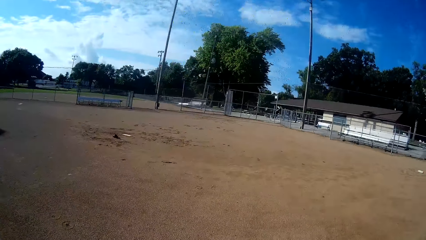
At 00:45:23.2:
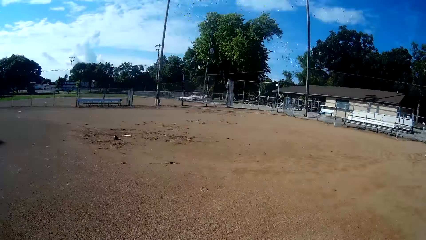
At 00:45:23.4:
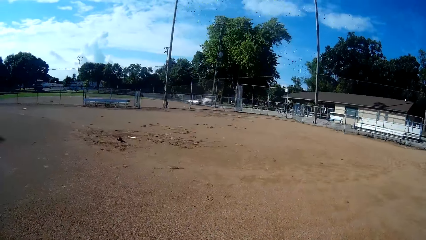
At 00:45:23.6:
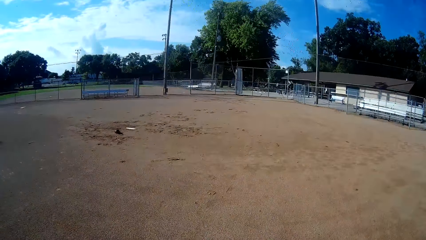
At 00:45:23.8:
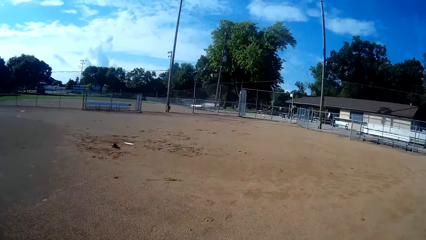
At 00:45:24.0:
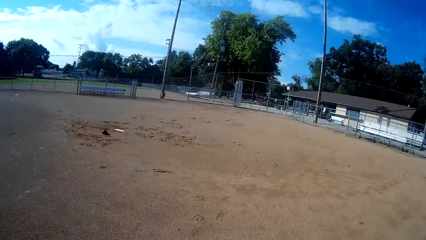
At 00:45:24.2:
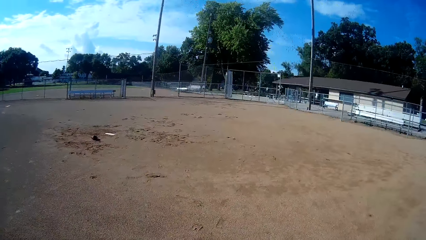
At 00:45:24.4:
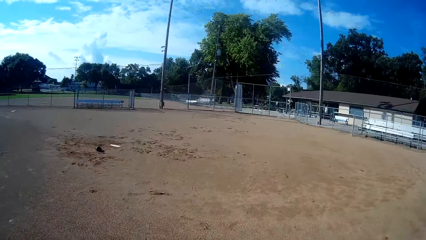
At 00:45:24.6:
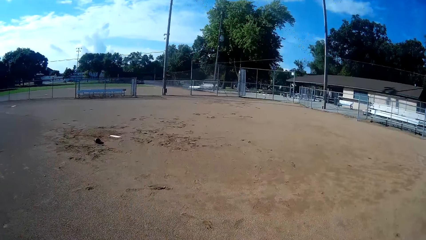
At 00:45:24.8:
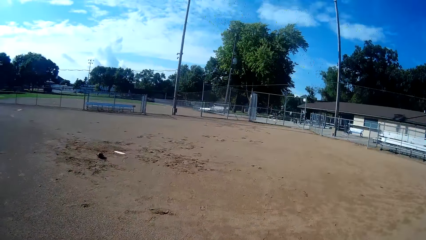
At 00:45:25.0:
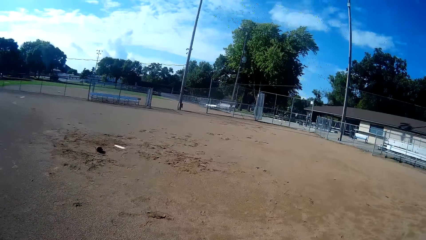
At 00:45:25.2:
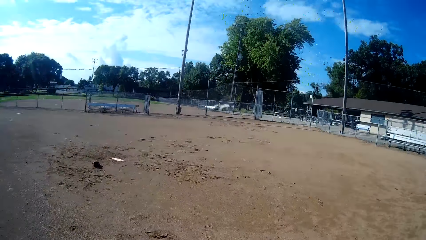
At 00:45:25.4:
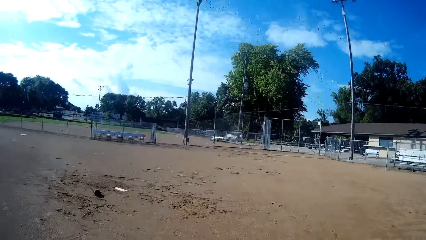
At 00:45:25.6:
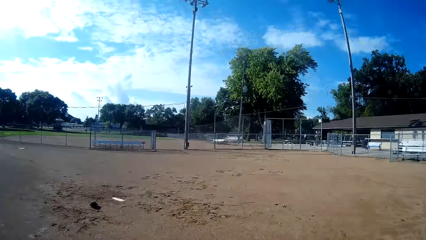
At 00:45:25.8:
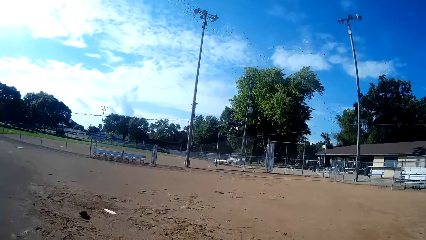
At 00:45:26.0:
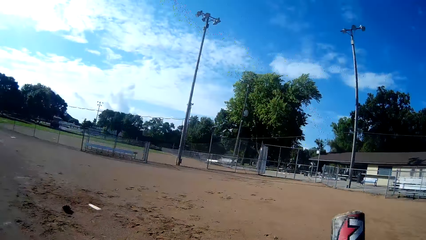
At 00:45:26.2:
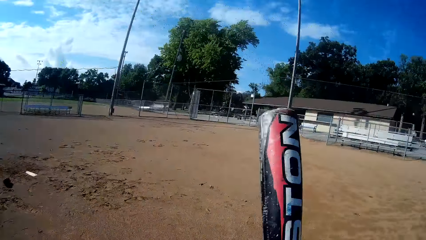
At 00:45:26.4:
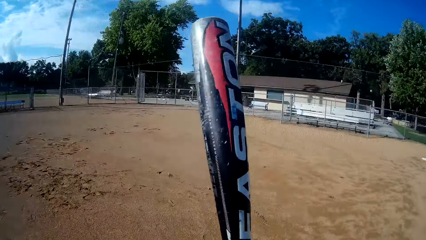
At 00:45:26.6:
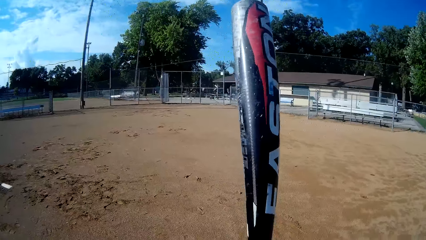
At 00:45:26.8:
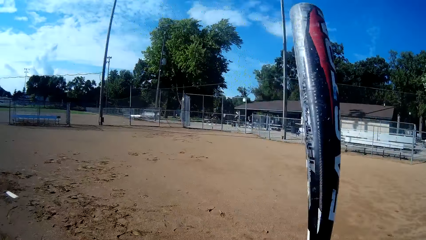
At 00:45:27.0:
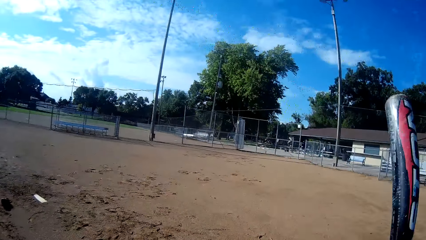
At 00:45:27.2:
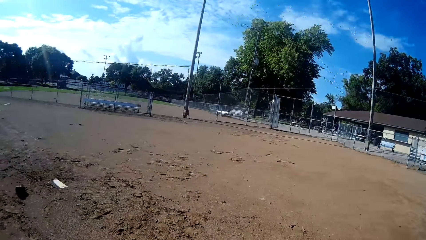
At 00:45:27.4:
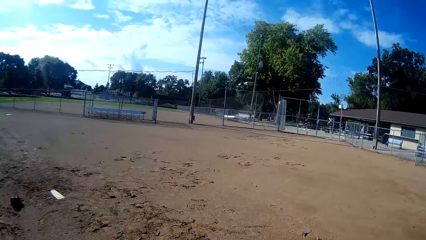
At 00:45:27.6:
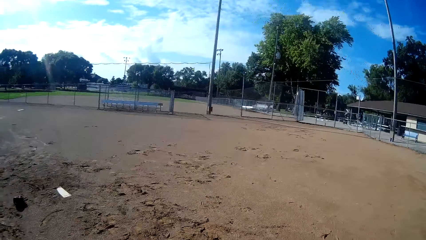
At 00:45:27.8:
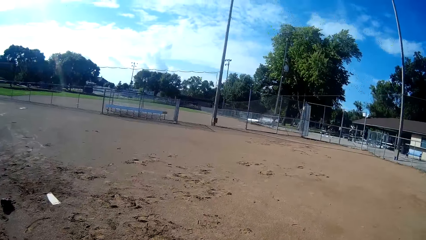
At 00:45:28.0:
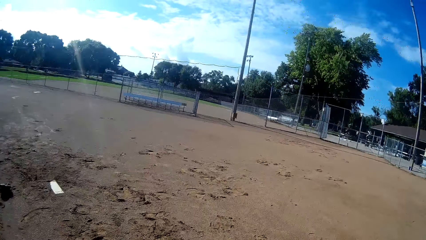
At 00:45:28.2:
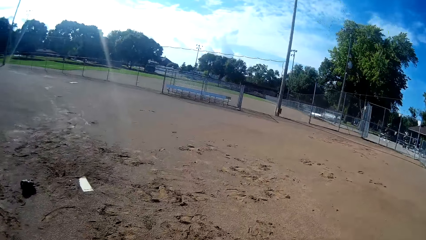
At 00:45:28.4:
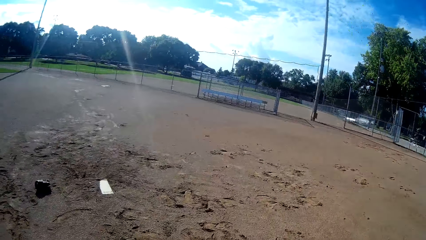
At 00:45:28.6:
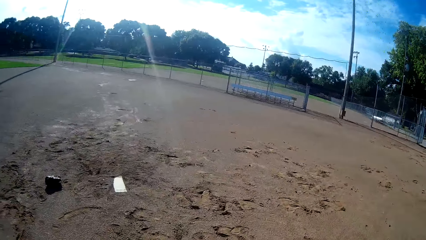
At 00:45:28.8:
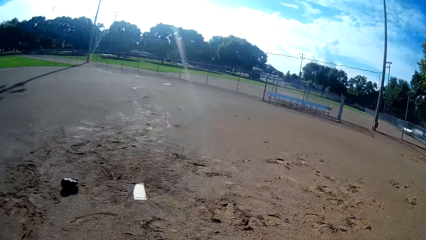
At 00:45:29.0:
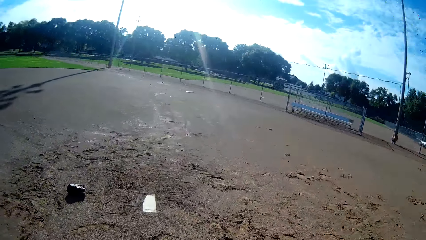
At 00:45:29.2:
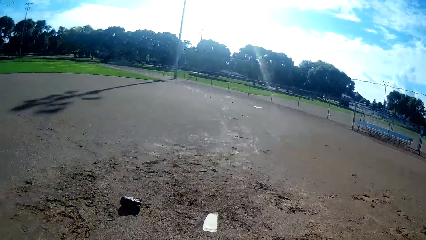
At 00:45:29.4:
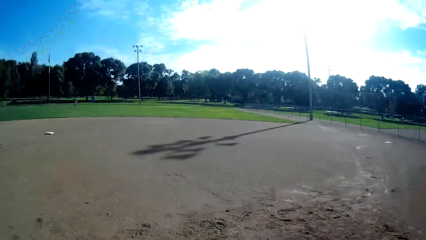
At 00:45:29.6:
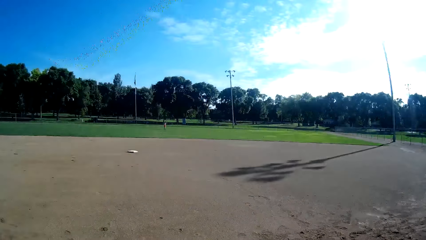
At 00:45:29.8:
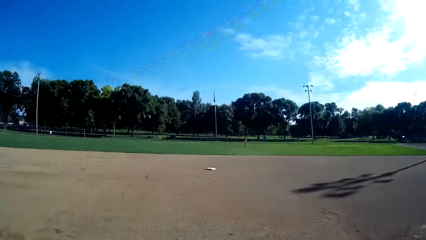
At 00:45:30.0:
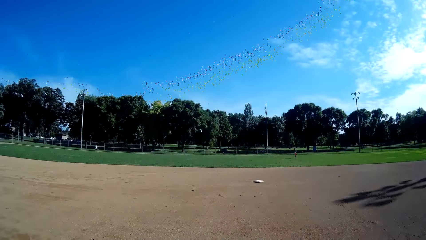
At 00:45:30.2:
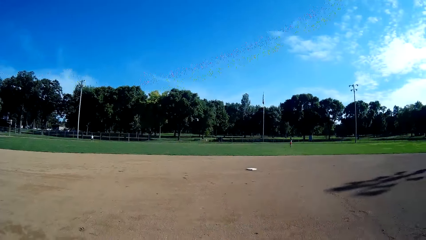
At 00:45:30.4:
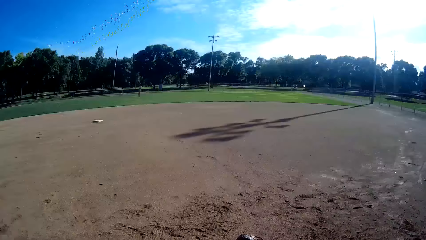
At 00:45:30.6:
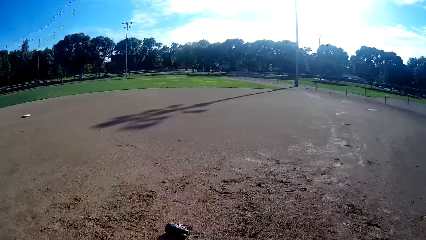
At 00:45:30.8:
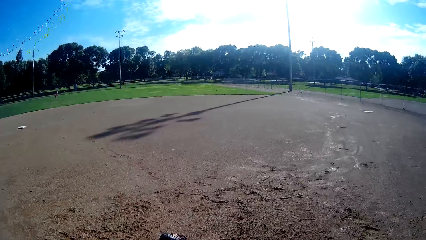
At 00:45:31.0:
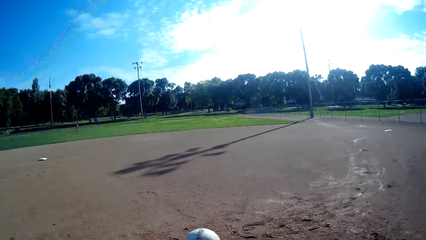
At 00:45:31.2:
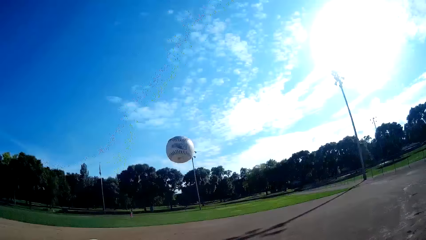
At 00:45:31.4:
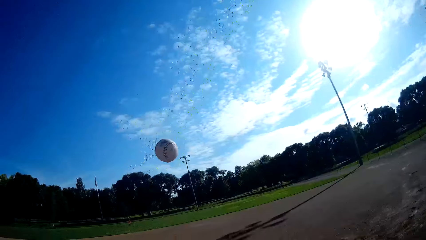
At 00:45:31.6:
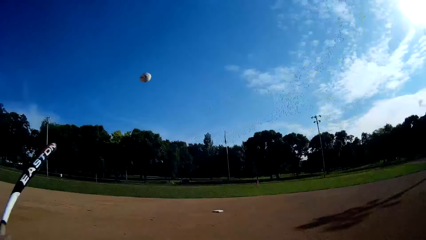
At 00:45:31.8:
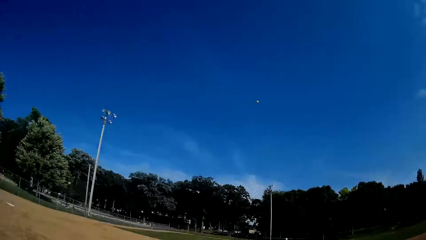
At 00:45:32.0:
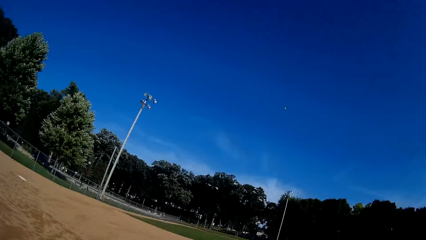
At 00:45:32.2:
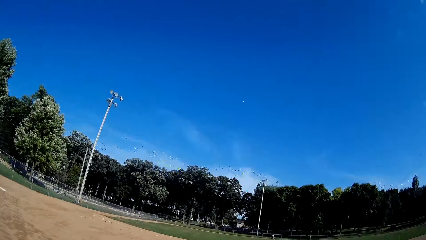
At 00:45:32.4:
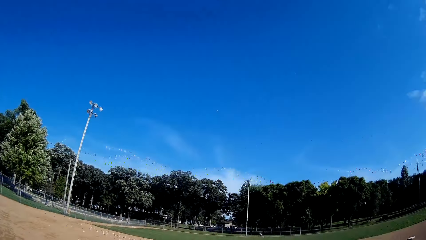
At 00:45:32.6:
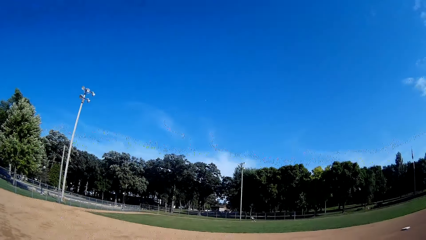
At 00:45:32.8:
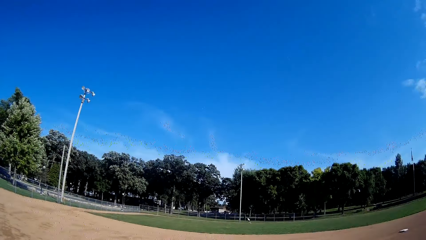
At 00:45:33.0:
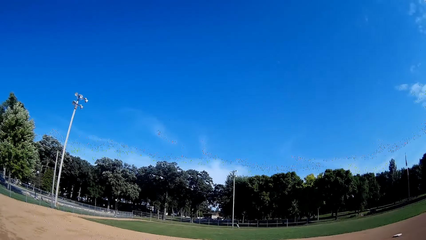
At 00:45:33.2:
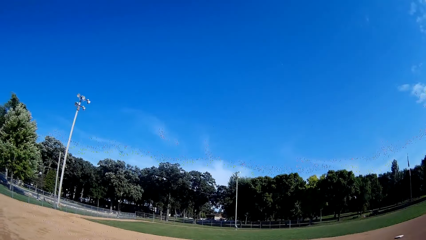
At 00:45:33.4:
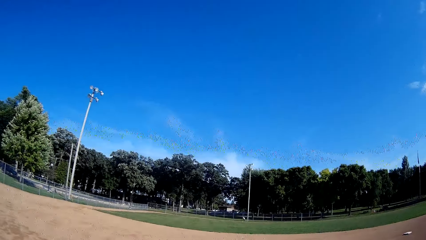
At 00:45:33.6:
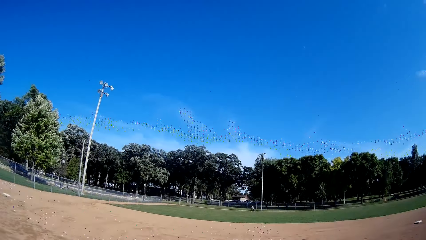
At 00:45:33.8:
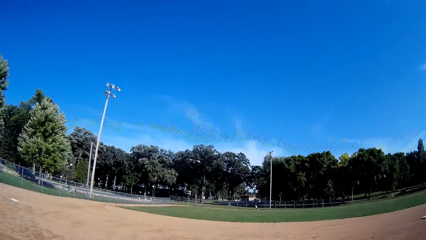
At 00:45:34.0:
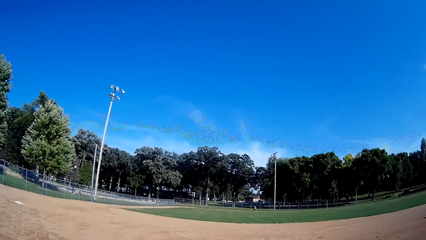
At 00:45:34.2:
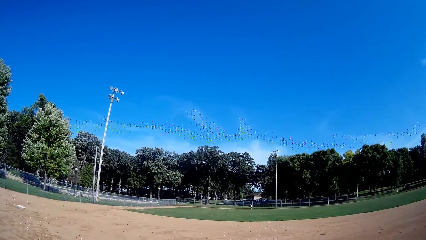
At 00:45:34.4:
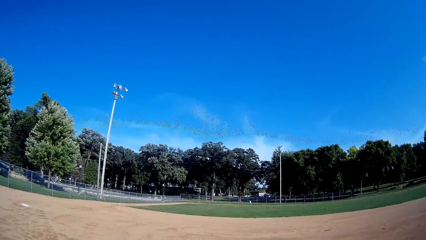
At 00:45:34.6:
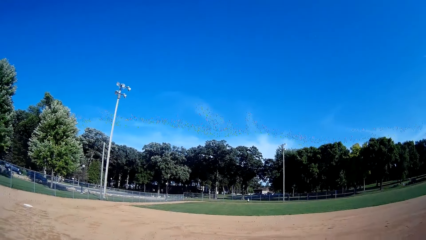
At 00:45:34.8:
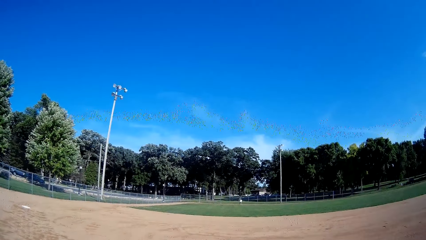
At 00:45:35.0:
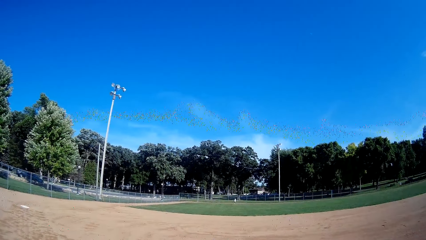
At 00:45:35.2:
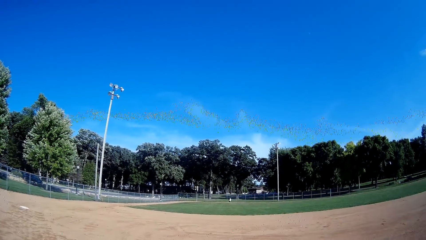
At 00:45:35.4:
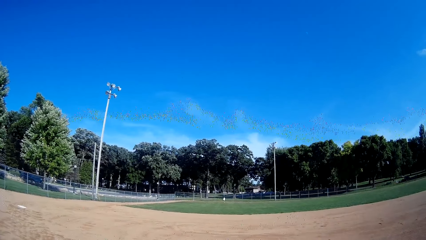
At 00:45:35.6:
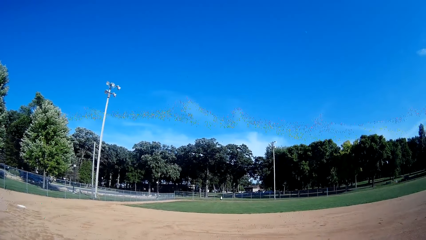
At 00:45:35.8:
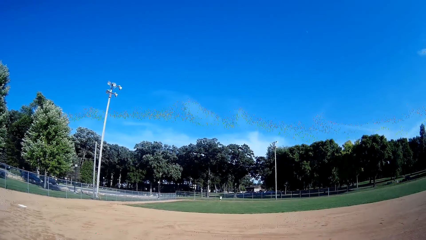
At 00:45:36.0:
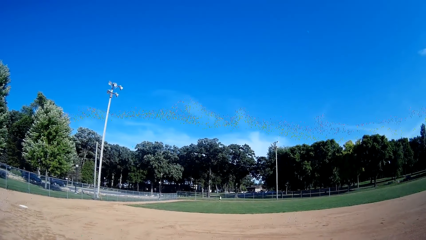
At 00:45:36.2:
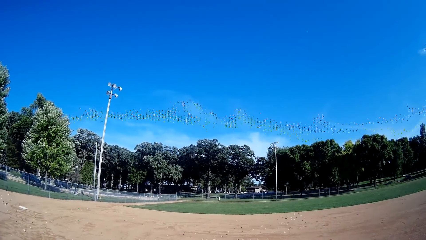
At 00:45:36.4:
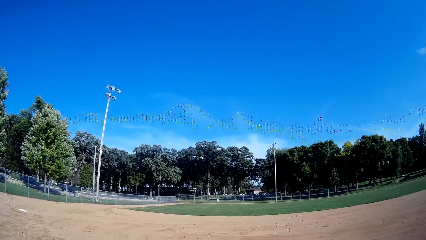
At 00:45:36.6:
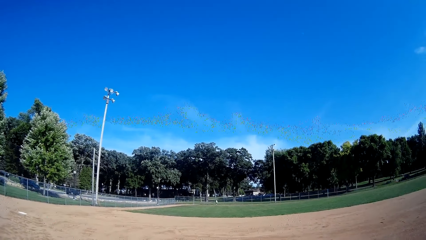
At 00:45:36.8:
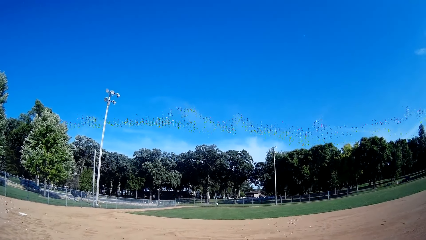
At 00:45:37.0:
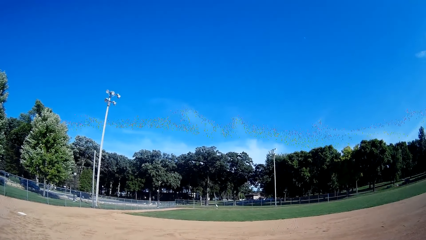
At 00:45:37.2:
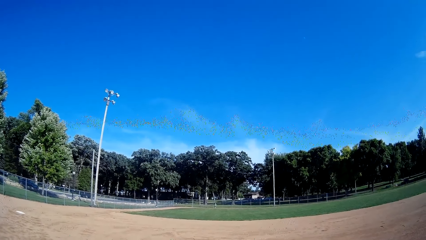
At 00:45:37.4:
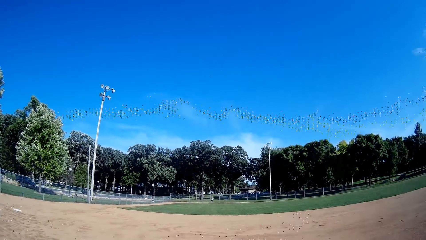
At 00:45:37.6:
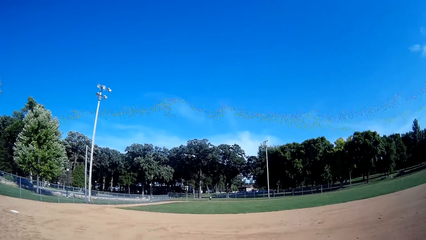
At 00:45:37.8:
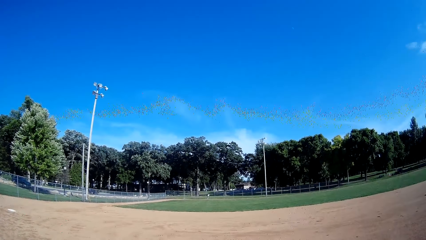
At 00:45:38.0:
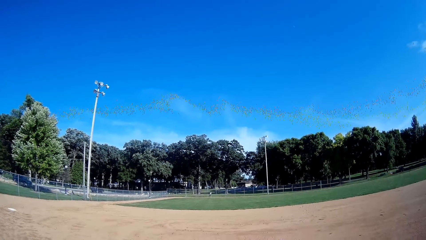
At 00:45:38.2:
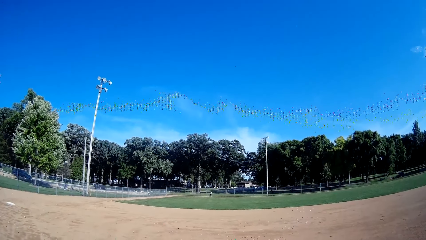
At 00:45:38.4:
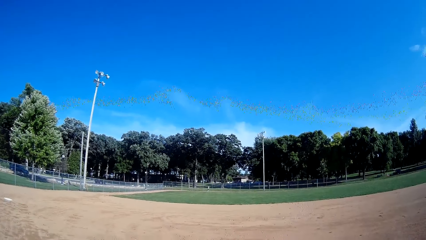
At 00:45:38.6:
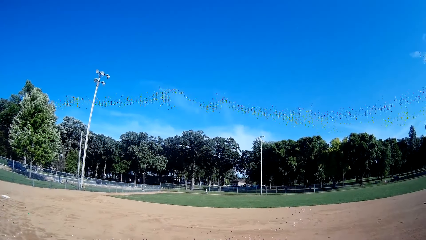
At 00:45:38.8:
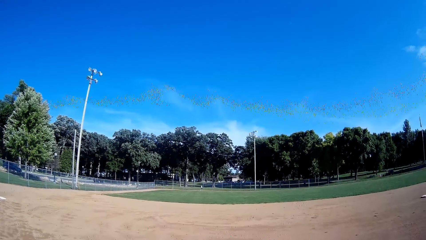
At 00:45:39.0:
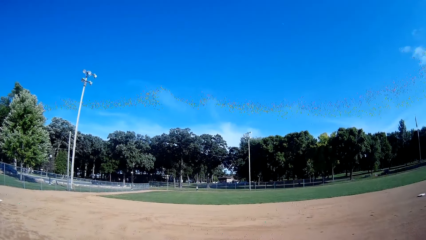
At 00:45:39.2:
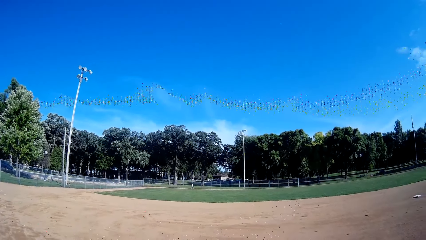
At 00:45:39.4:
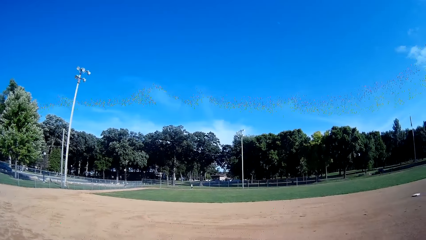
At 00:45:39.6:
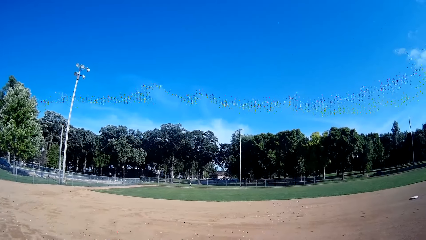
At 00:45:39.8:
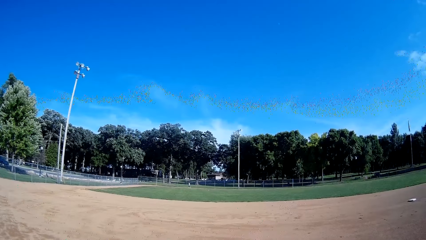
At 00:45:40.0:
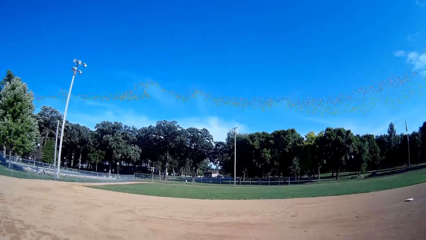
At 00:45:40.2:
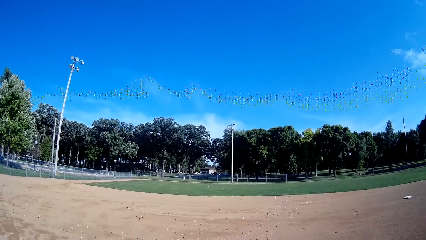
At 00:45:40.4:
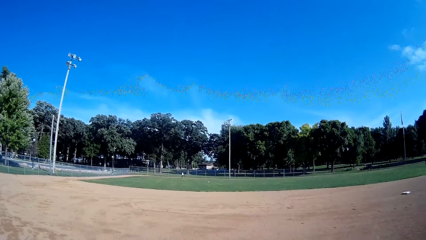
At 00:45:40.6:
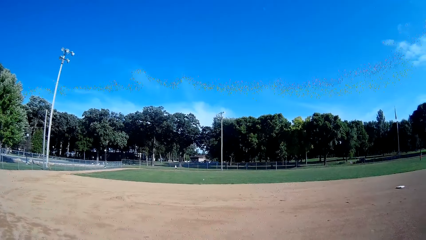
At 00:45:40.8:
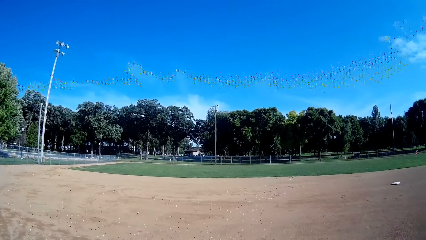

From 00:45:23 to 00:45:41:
The camera wearer holds the baseball bat into position. They raise the bat. They look around the field. They throw the baseball in the air. They hit the baseball with the bat towards a man. The man runs towards the baseball. The man catches the baseball. The man throws the baseball towards the camera wearer.
